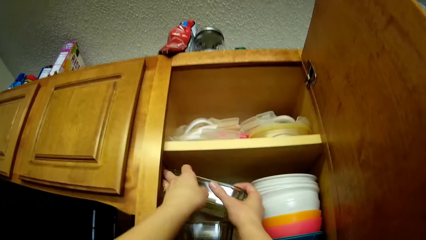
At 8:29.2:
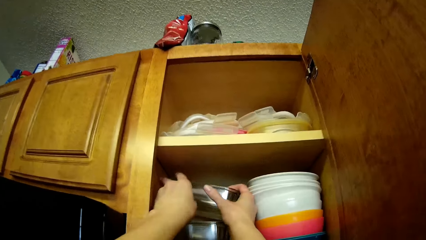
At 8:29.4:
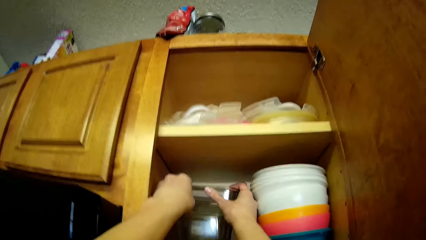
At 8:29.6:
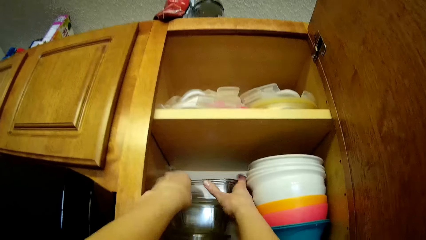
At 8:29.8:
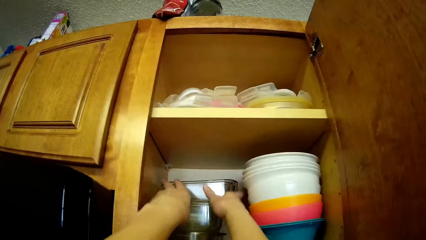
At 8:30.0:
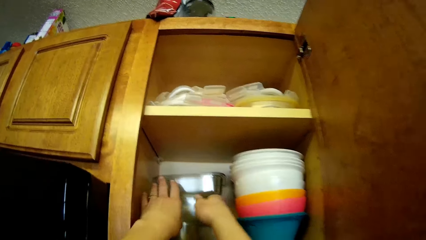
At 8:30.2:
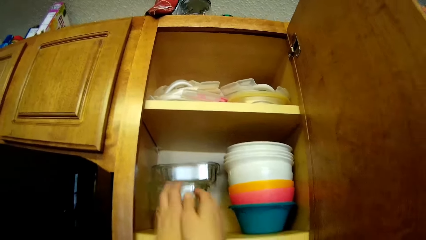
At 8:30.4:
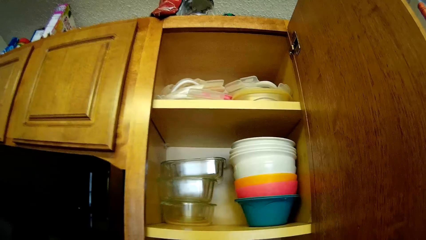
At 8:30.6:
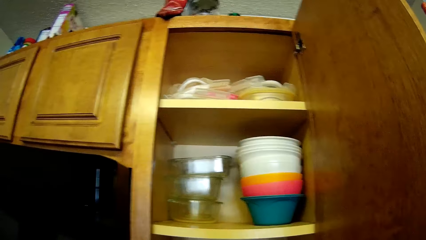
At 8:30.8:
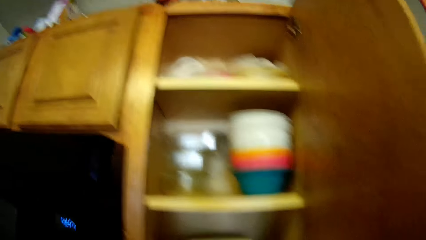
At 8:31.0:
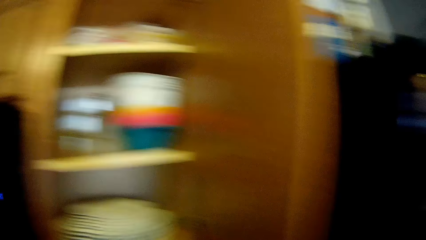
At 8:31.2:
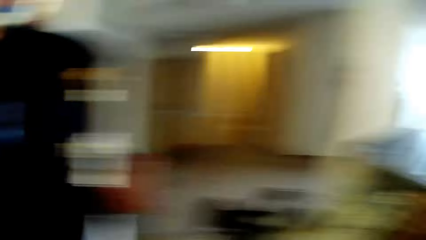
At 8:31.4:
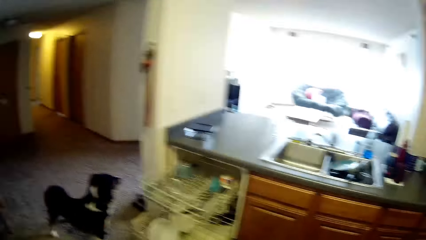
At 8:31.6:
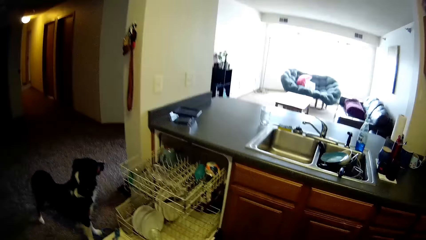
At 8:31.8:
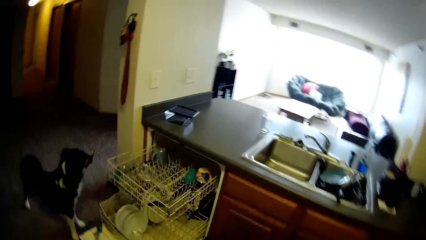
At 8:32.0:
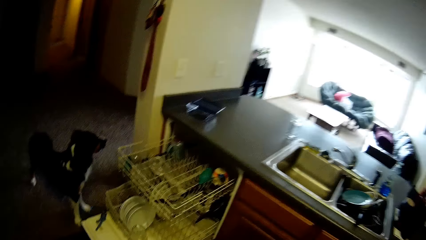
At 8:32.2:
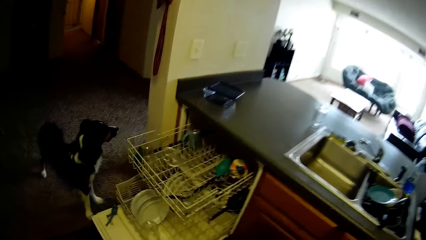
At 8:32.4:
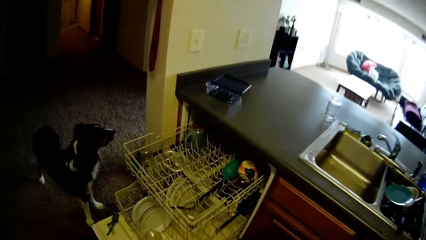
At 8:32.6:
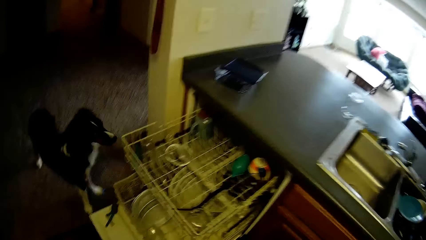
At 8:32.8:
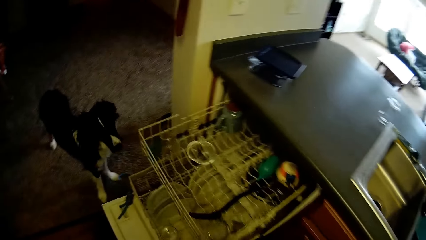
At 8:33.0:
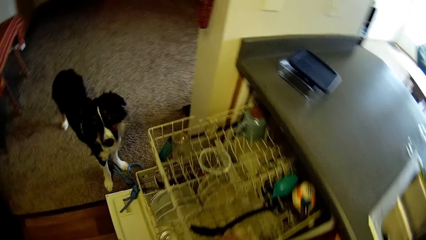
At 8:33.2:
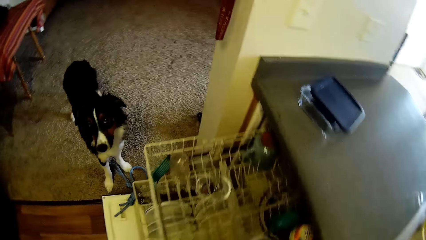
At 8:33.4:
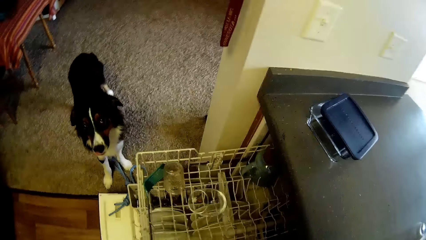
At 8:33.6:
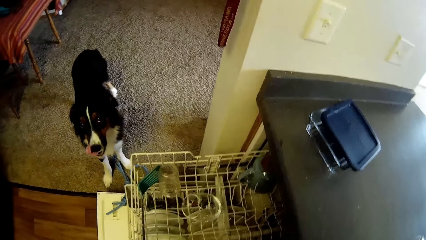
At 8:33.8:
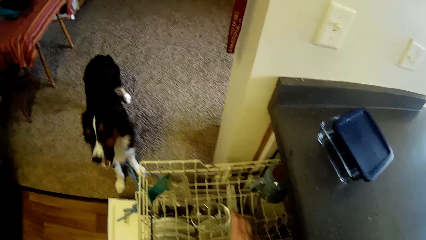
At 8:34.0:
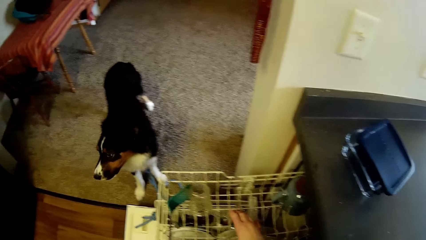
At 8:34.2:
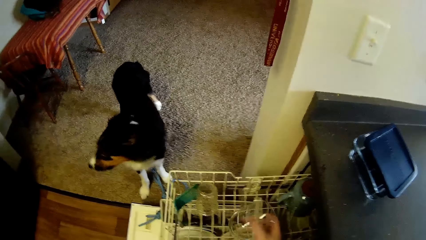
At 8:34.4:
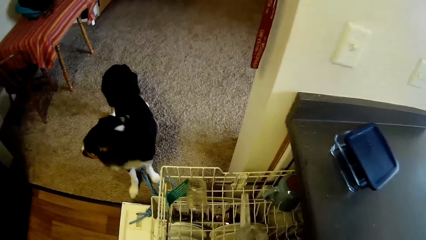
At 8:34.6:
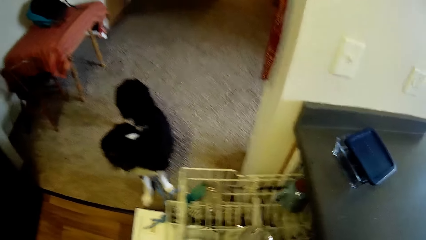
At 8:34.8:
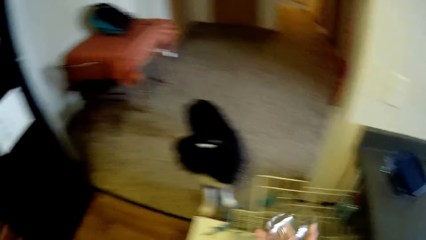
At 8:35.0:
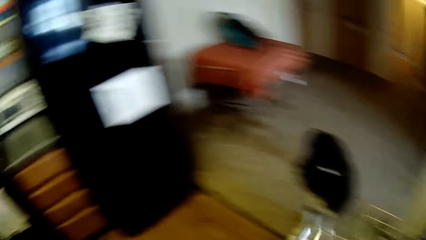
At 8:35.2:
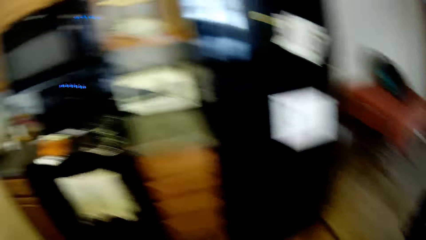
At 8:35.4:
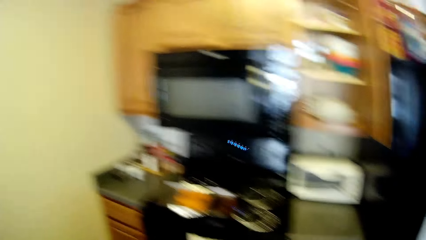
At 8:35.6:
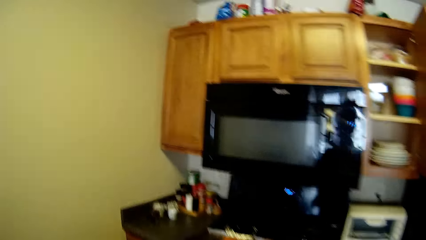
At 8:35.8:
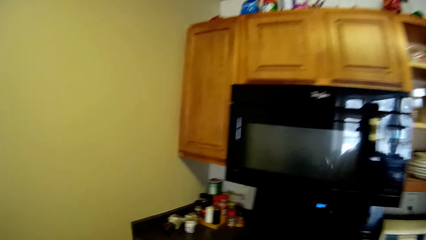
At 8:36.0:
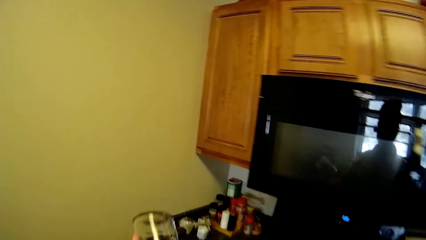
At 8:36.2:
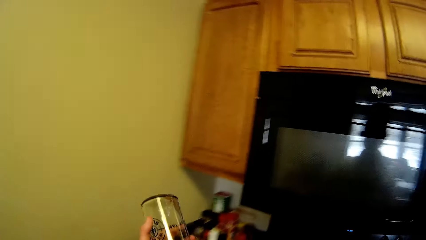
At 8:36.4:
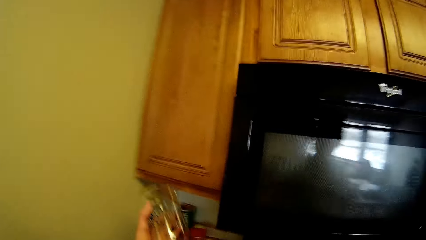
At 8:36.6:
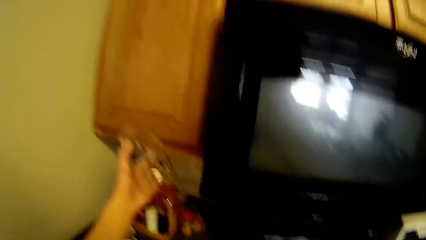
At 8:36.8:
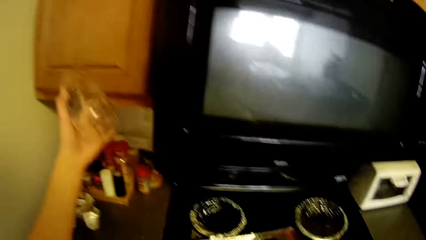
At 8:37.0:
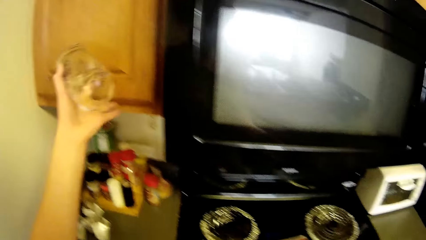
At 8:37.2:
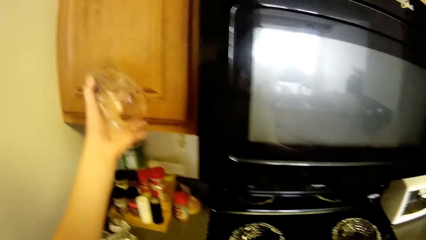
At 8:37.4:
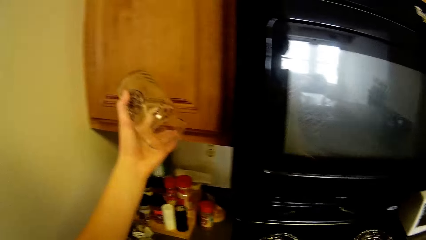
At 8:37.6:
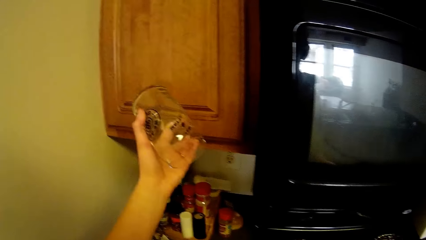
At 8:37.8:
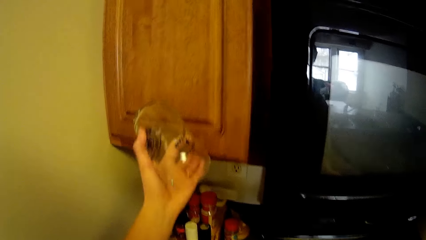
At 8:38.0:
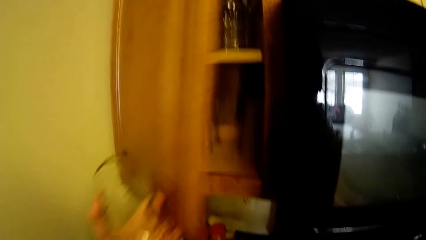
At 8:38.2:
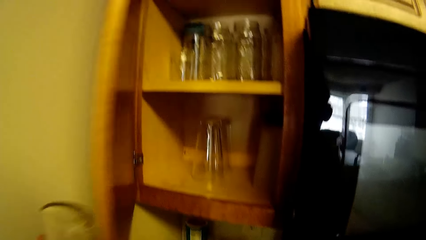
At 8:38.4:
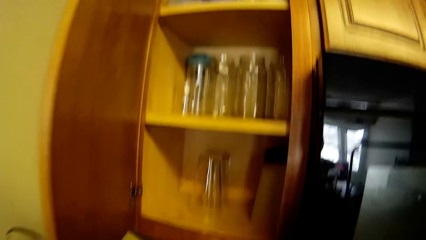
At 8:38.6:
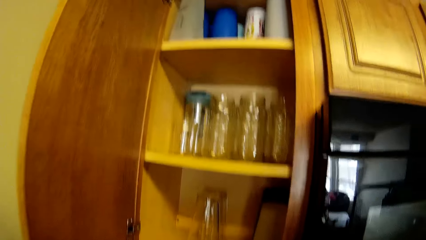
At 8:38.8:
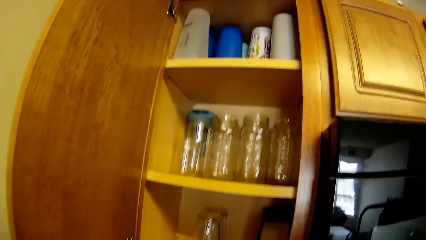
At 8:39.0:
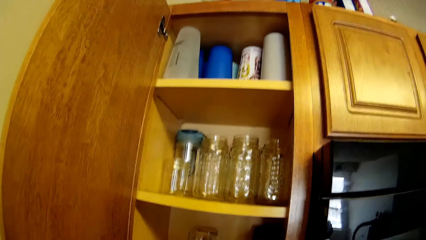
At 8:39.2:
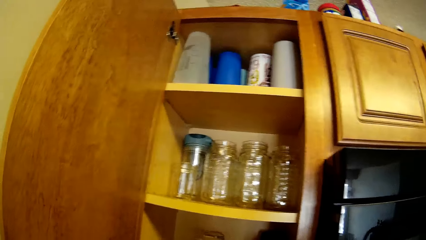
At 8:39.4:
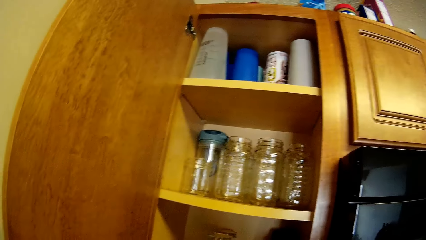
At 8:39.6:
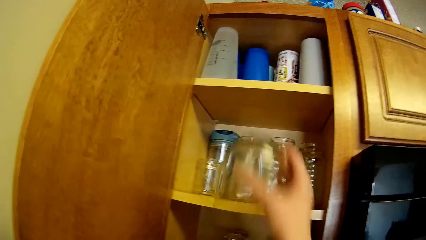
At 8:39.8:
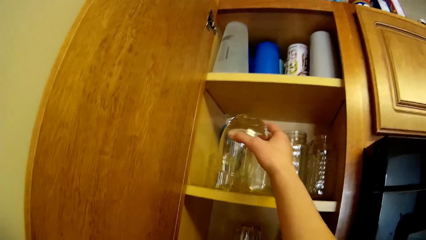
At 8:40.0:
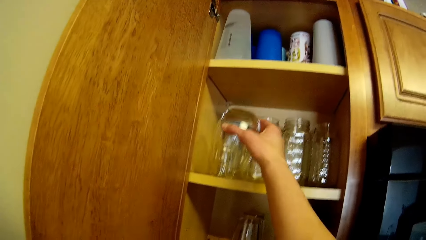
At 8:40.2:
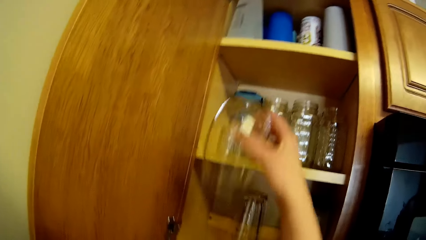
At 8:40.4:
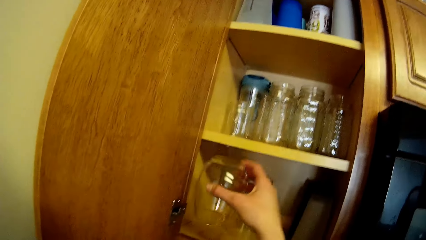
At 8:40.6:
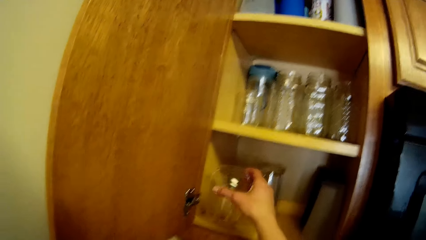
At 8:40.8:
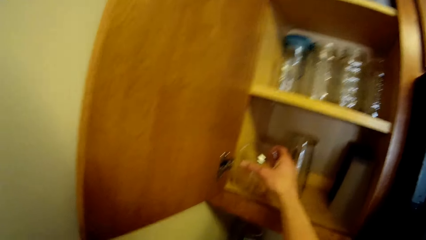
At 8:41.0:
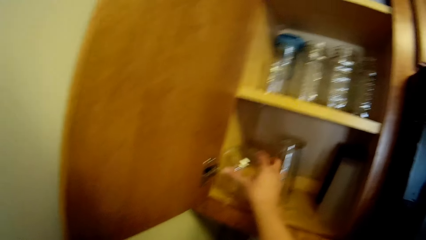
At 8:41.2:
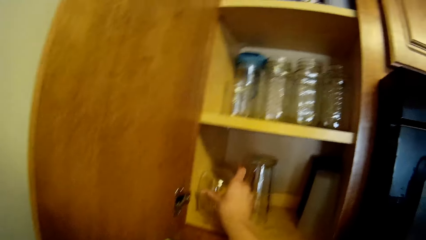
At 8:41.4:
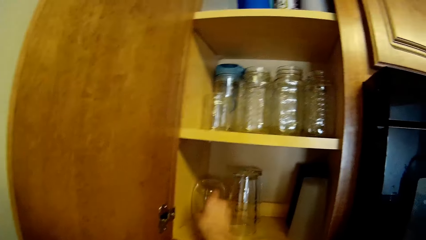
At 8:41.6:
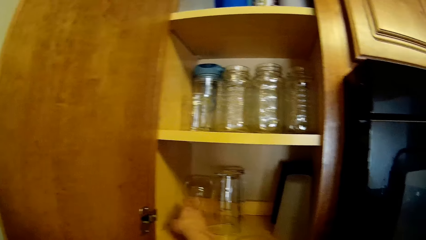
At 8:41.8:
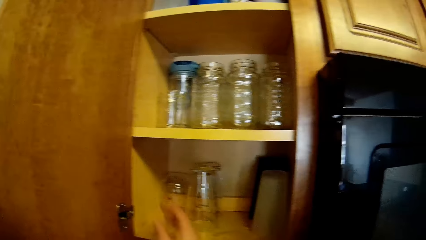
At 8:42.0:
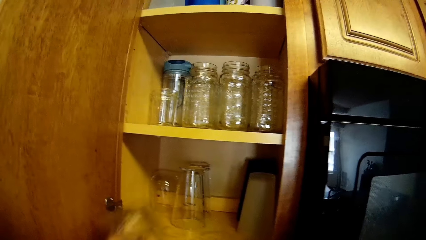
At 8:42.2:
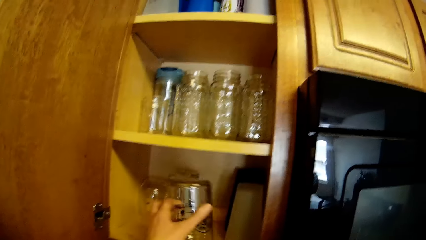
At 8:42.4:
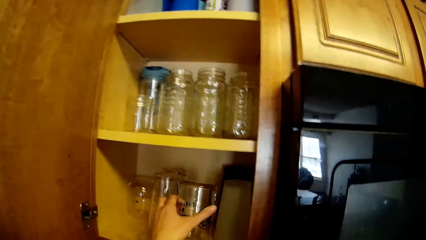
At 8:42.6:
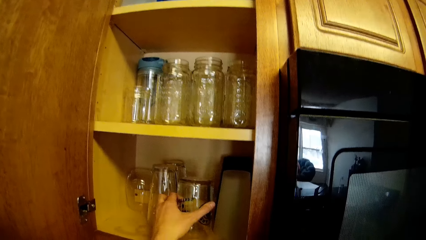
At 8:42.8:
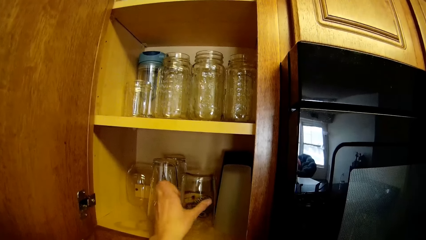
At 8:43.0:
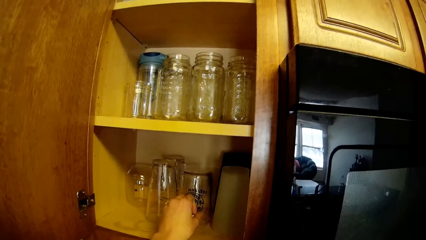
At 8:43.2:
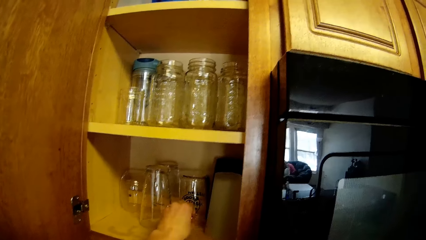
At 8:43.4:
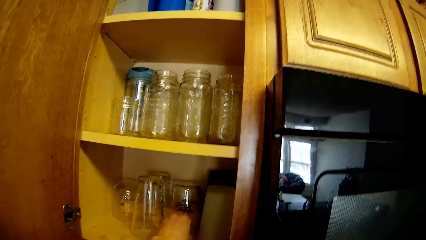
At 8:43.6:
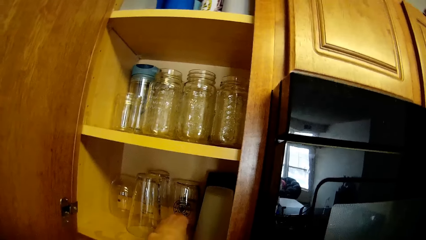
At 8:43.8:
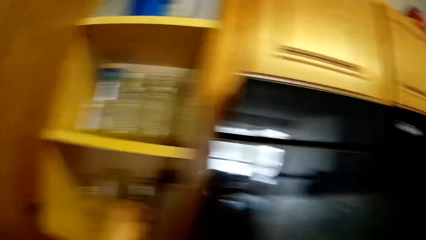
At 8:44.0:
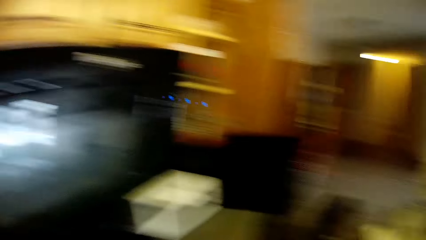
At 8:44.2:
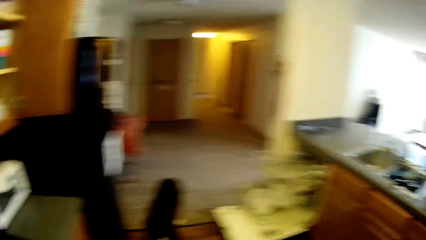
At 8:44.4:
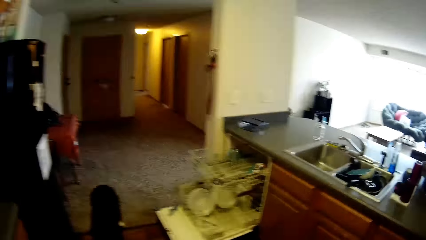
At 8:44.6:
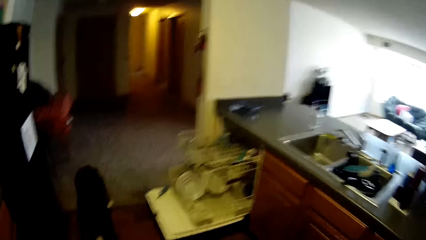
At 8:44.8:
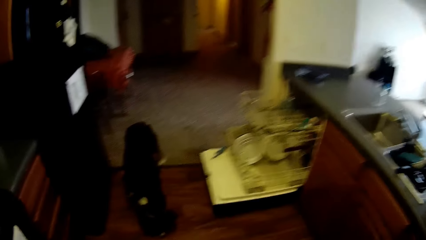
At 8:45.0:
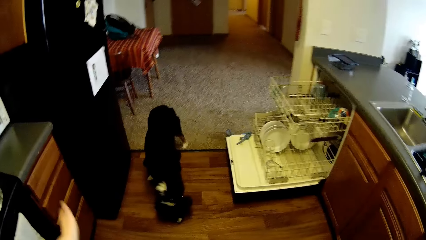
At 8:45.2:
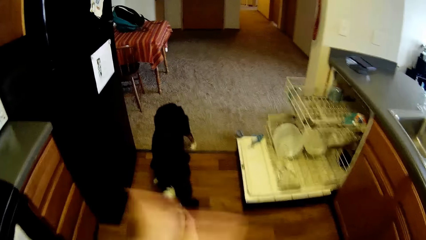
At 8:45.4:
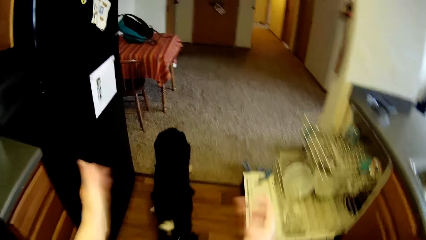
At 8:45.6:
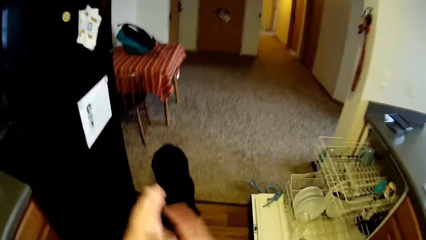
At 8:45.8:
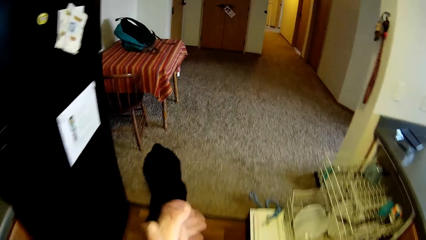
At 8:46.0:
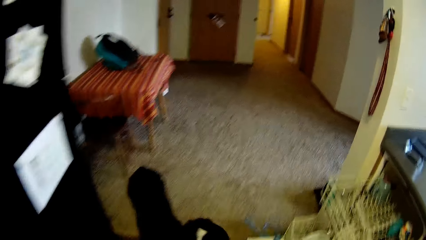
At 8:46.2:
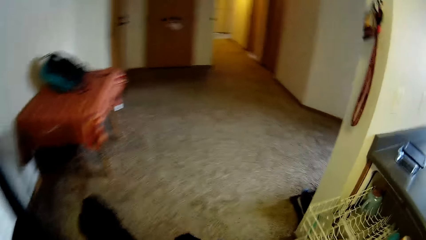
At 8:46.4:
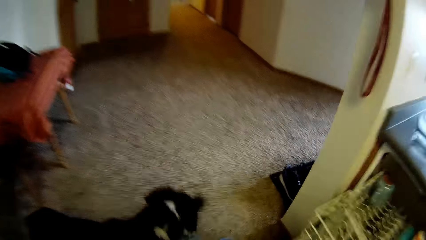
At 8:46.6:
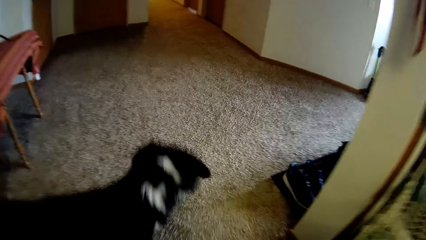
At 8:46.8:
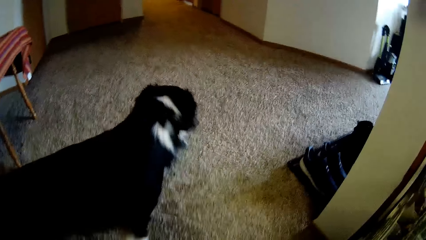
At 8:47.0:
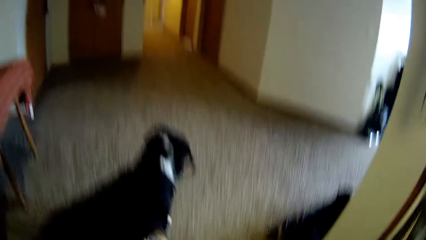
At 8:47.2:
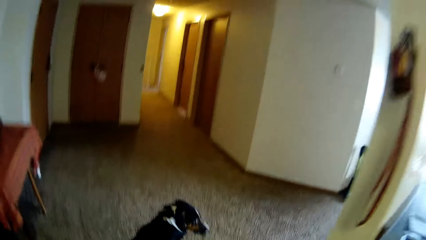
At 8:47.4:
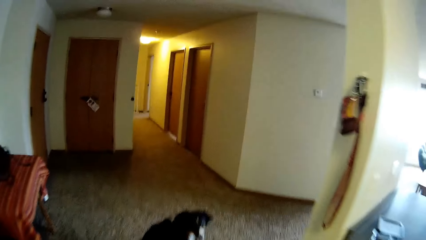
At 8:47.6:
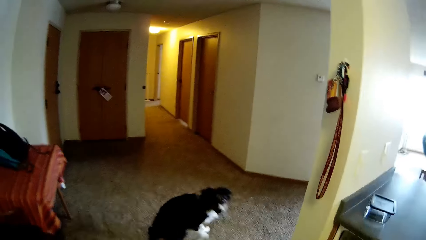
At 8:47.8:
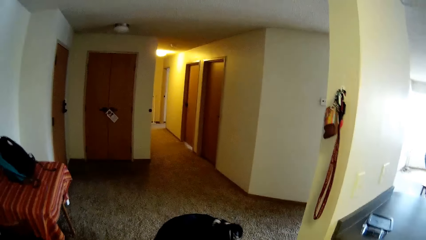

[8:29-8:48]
The camera wearer puts the container inside the cupboard with both hands. She turns to the dishwasher. She picks a cup or glass inside the rack with her right hand. She moves to the cabinet. She opens a cupboard with her left hand. She drops the cup inside the cupboard with her right hand. She pushes the glass. She drops a cup inside the cupboard with her left hand. She pushes the glass. She claps her hands.
